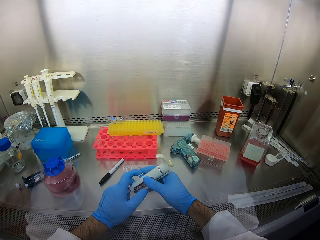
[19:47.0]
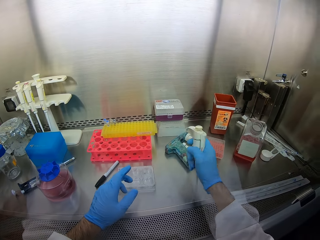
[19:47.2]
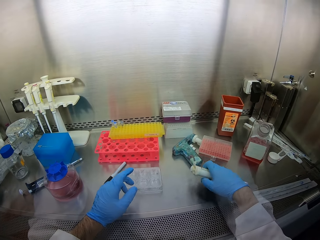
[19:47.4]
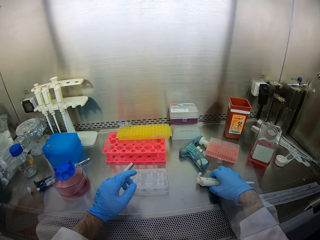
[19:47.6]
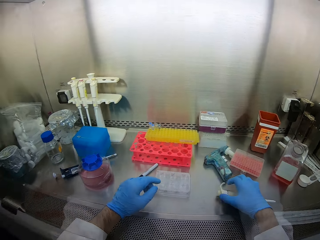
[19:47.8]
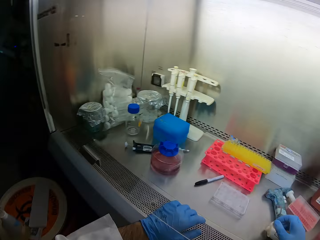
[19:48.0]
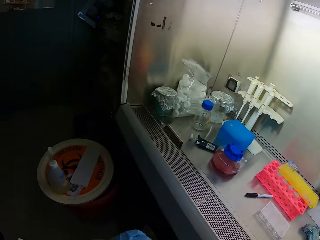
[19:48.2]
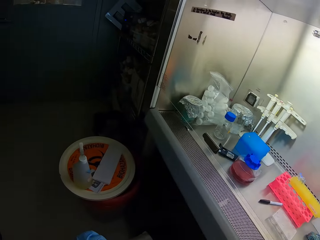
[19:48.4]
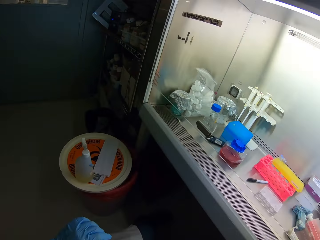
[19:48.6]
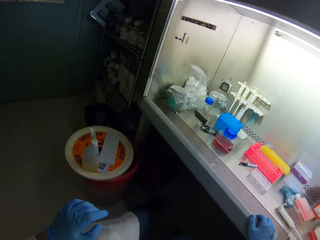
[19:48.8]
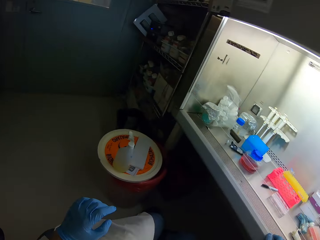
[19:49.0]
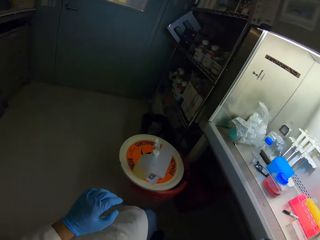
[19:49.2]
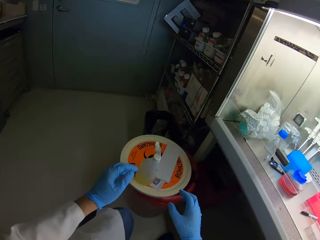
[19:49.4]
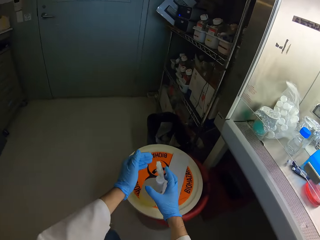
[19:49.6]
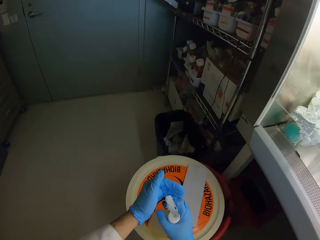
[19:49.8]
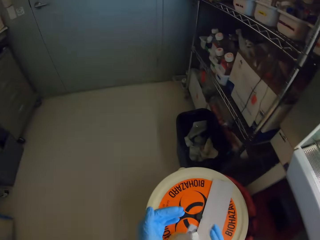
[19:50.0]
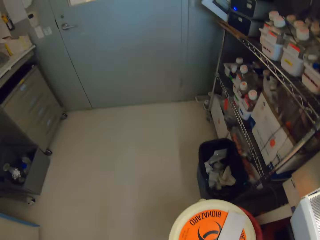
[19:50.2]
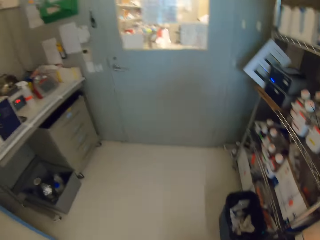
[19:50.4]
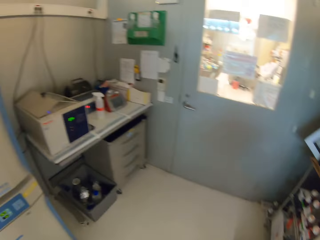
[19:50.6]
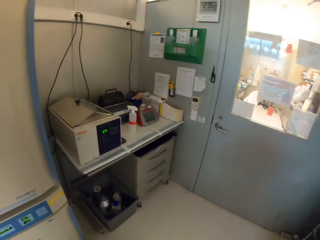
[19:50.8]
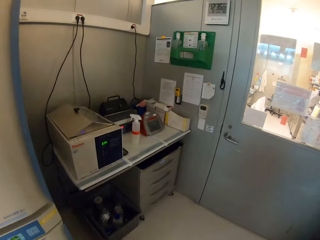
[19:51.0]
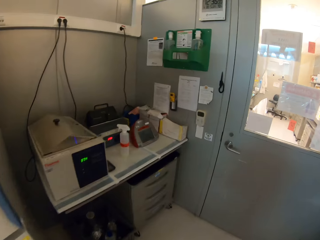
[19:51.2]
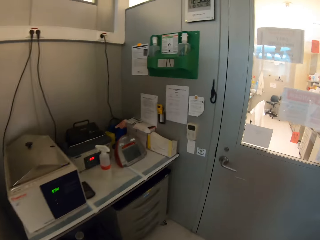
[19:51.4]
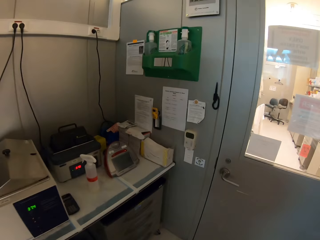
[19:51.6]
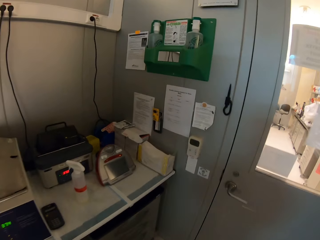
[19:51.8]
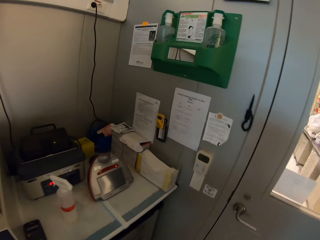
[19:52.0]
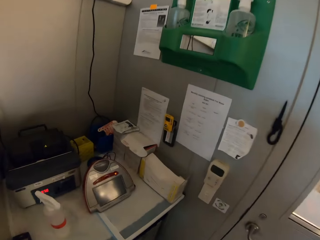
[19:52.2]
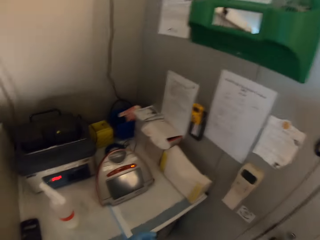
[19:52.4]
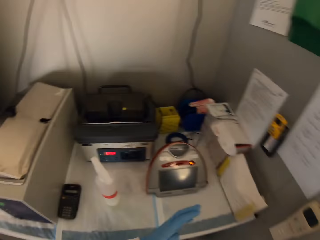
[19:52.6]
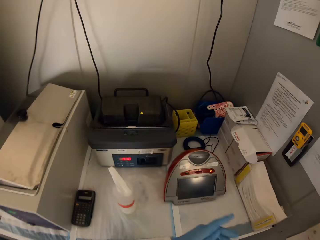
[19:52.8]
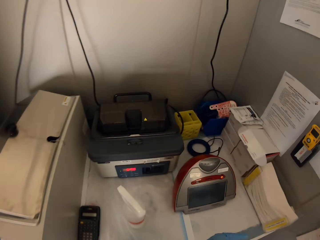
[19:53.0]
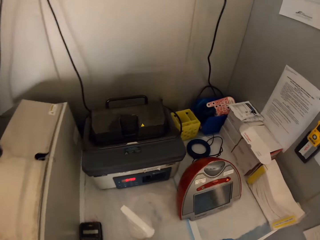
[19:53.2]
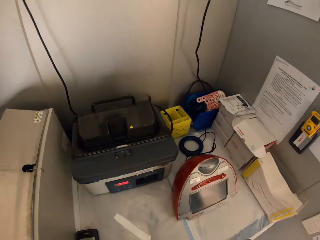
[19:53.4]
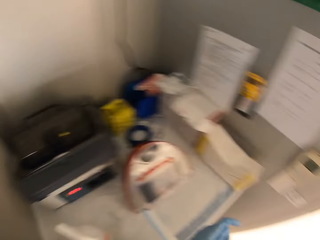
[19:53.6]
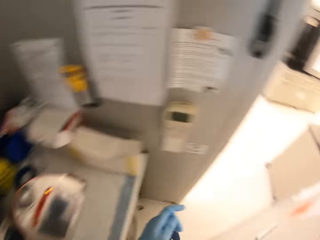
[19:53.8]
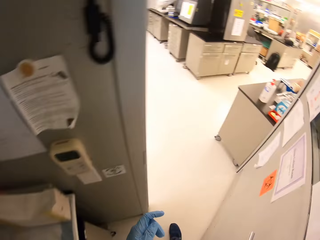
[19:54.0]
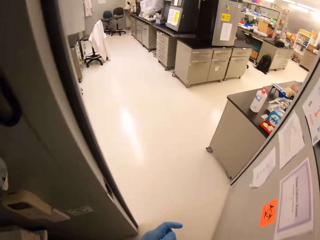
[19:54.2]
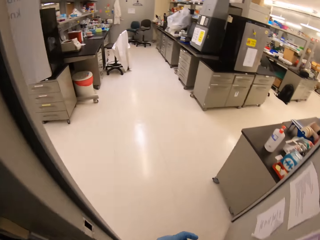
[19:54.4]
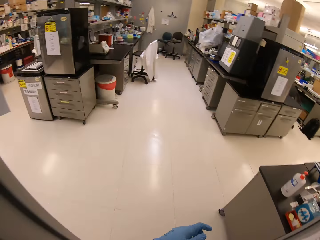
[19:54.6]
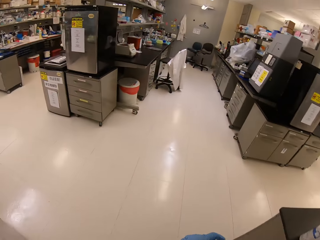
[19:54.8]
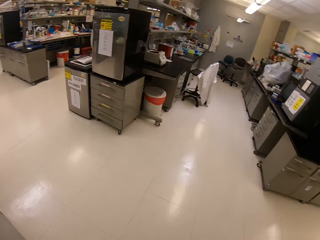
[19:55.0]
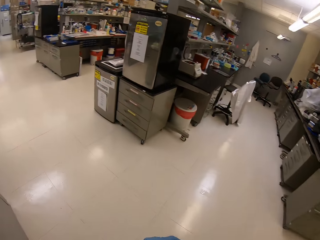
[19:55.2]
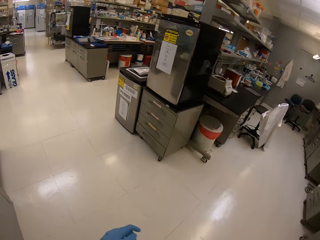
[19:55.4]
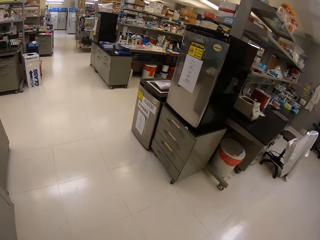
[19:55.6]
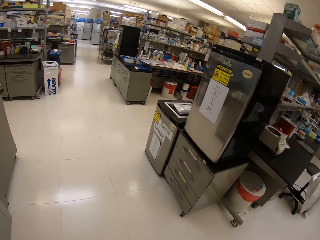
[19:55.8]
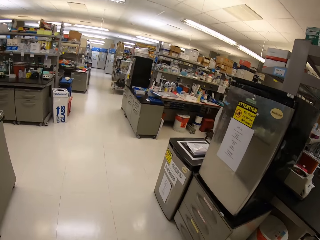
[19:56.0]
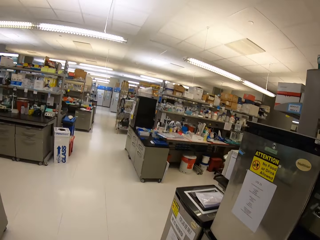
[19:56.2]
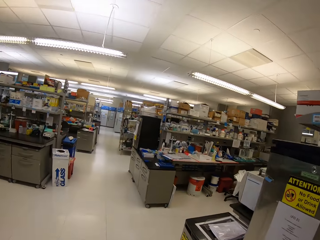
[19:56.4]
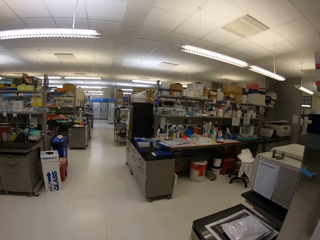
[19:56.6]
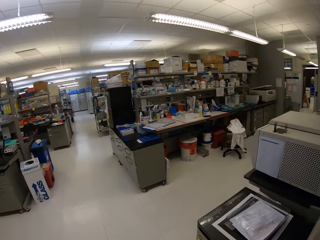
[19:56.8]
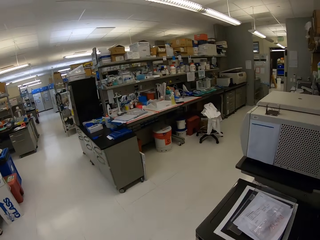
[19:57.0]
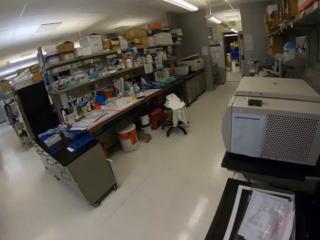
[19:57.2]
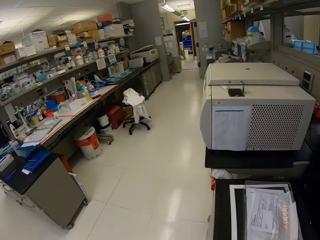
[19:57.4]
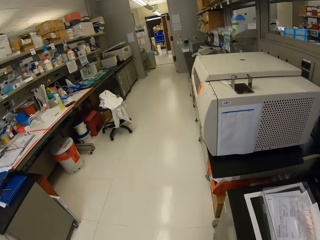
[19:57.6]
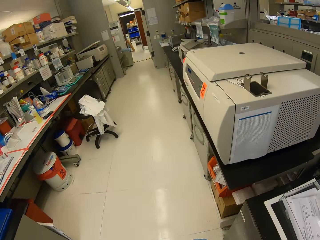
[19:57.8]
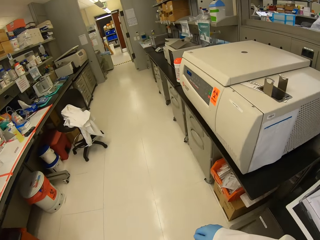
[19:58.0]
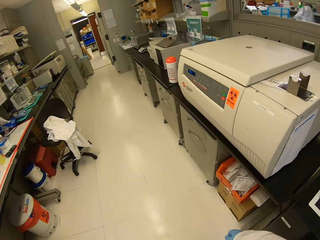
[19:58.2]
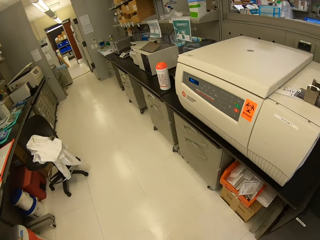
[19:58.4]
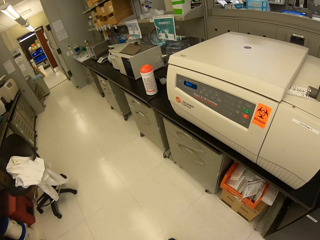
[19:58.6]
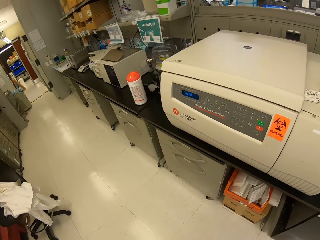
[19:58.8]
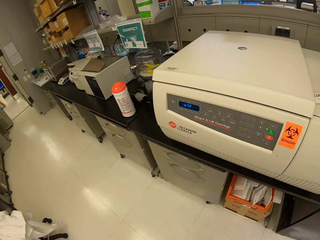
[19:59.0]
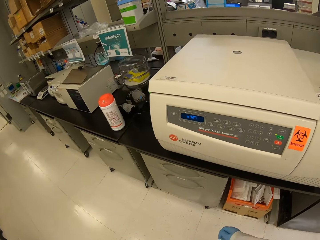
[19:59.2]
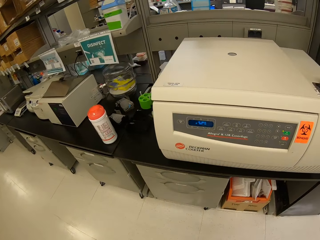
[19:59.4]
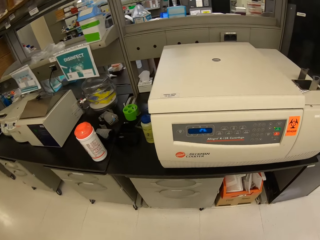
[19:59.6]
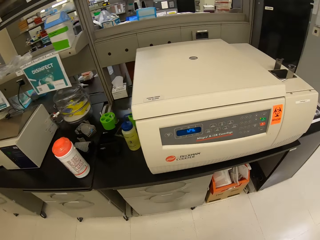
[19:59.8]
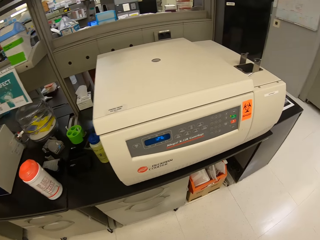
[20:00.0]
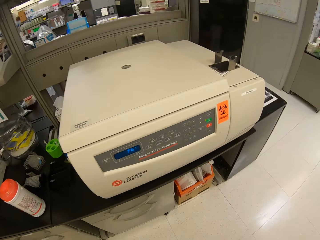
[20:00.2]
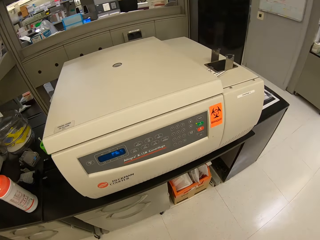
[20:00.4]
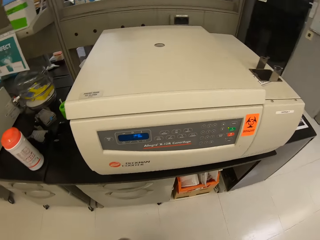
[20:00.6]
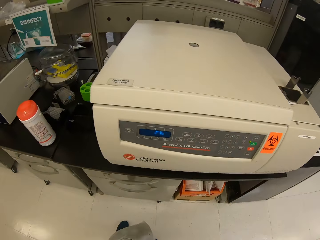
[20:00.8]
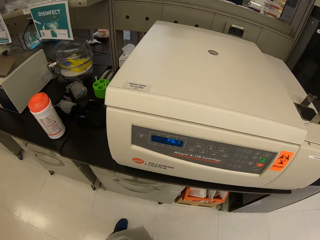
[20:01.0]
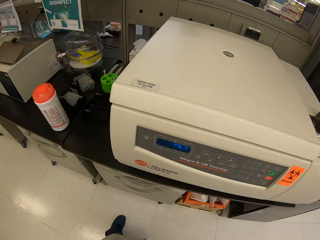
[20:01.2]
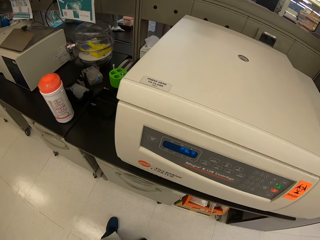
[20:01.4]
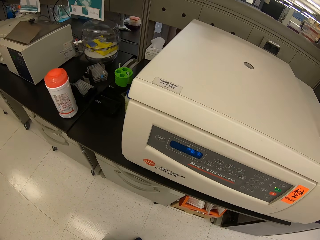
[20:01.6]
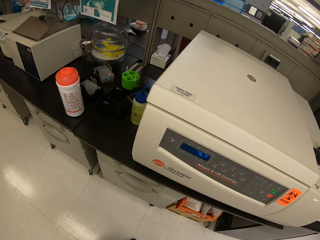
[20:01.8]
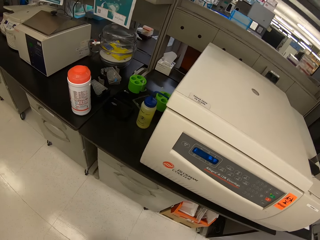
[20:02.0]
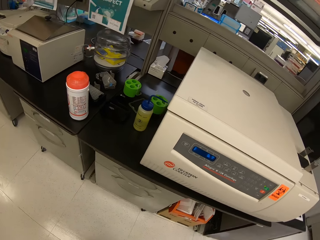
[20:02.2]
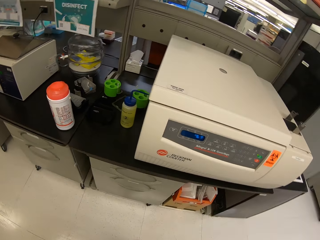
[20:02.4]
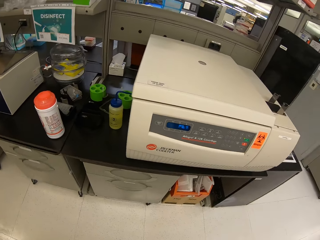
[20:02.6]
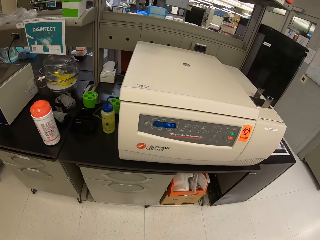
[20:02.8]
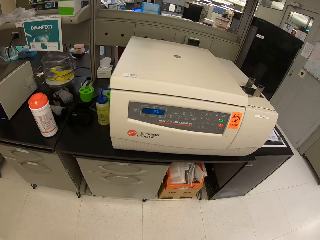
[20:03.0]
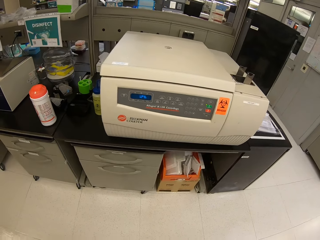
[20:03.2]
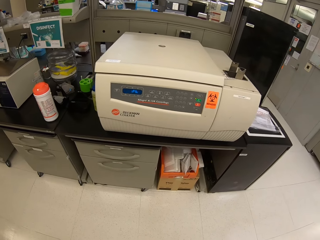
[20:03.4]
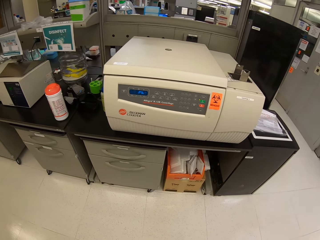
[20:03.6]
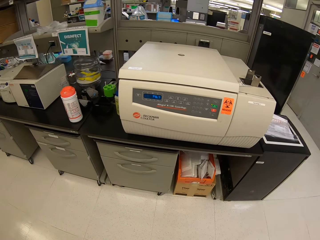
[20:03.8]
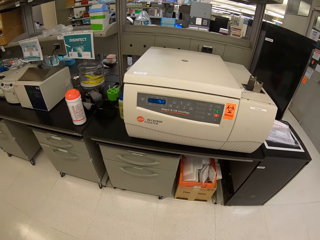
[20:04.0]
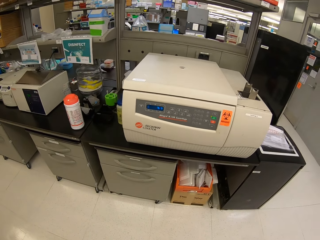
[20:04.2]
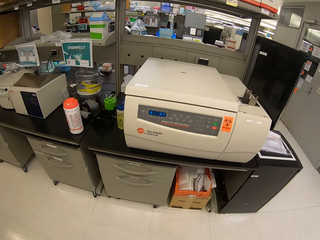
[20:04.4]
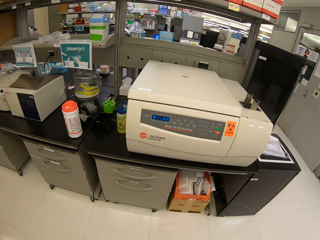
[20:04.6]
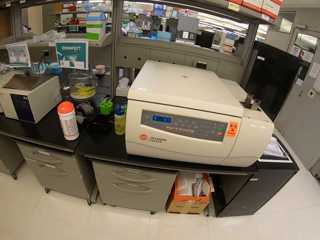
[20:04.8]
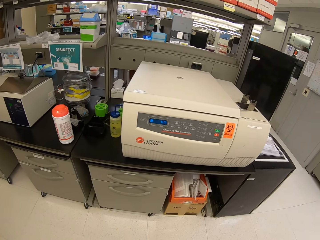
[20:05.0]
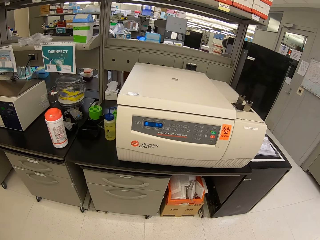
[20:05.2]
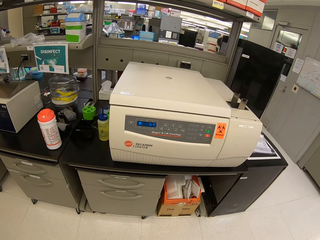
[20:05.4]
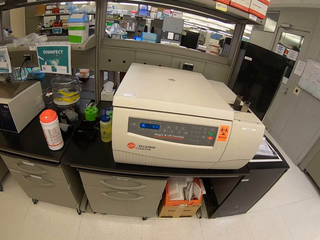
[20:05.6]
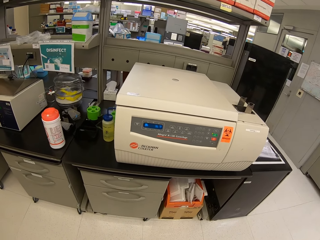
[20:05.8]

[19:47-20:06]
The camera wearer places the water gun on the table. They look around. They walk around. They walk around. They look at a machine. They look around.

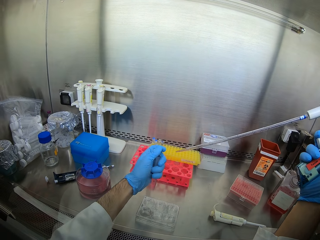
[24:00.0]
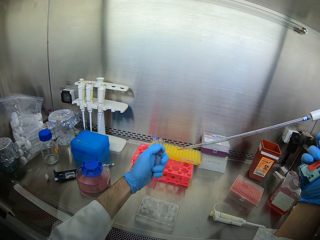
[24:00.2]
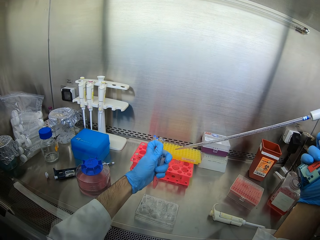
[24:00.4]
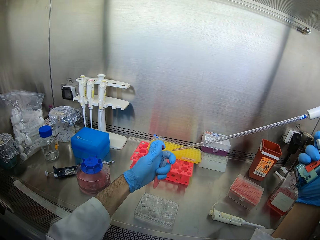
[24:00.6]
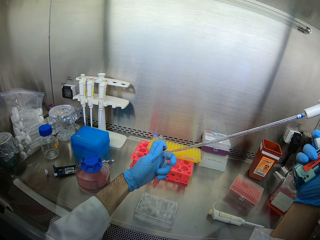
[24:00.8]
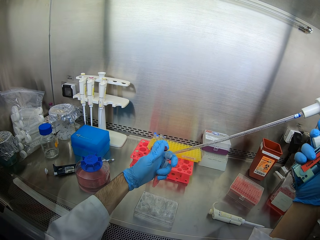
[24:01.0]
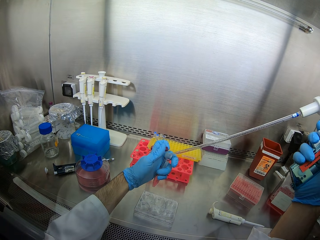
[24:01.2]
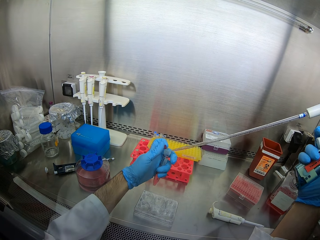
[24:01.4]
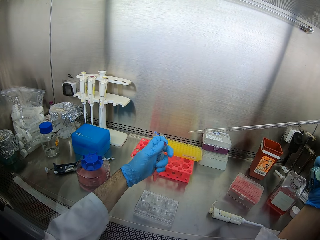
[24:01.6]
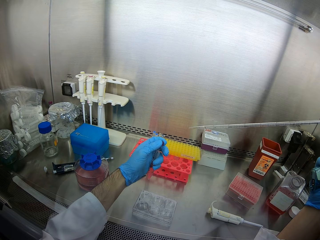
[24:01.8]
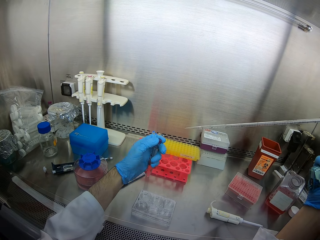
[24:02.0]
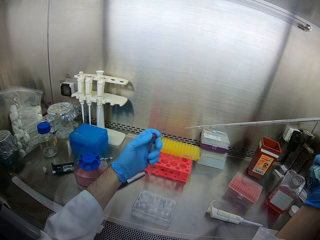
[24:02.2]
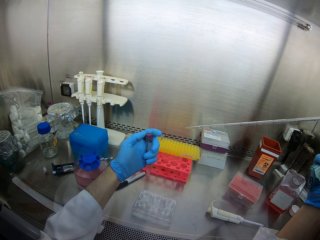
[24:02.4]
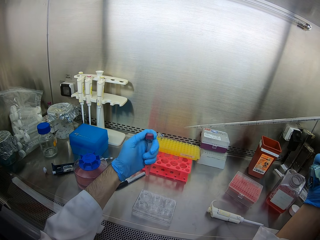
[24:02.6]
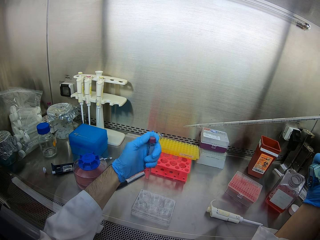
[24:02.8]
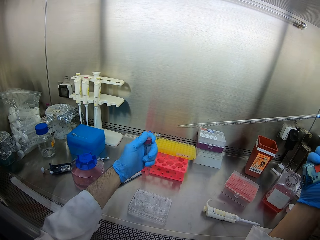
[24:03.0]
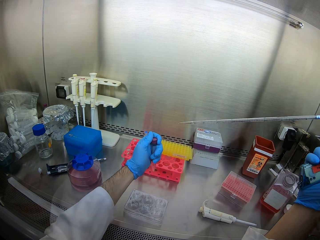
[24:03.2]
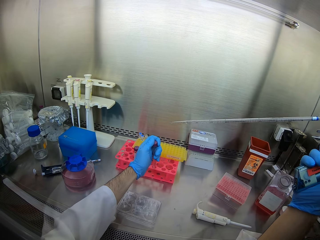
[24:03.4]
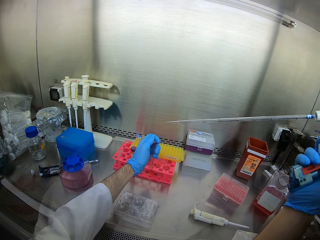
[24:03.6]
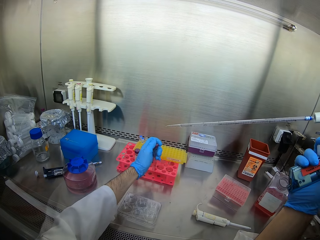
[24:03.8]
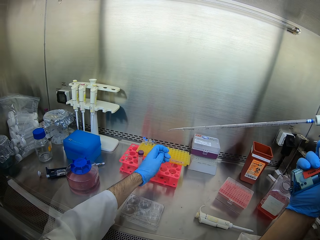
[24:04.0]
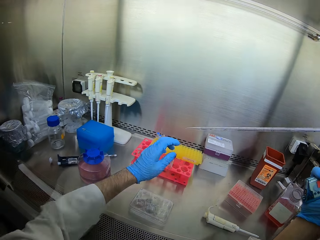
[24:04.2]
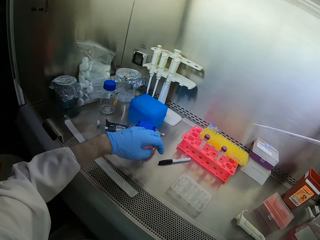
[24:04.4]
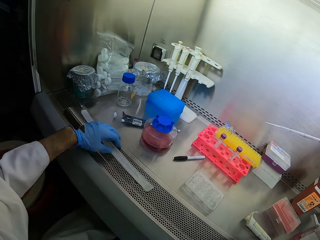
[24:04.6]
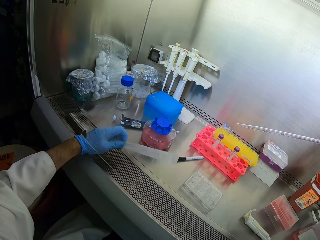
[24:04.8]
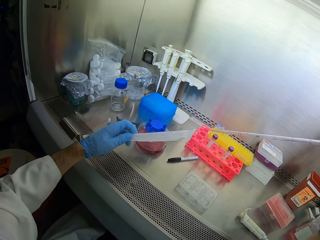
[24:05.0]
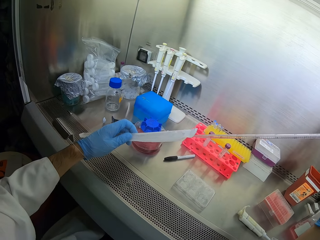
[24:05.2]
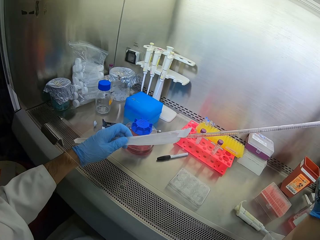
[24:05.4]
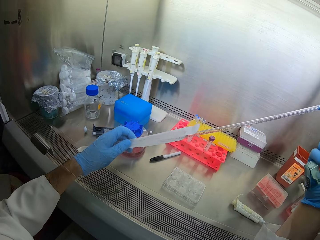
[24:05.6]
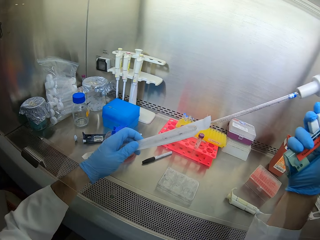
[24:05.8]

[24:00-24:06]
The camera wearer inserts a straw in a bottle. They move the straw from the bottle. They cover the bottle. They place the bottle in a stand. They pick up a paper. They put a measuring tube aside. They insert the straw in the paper.
